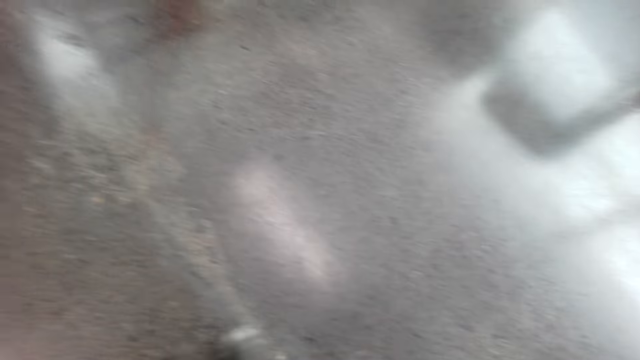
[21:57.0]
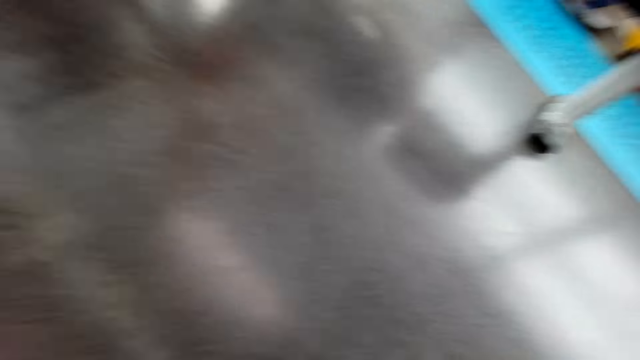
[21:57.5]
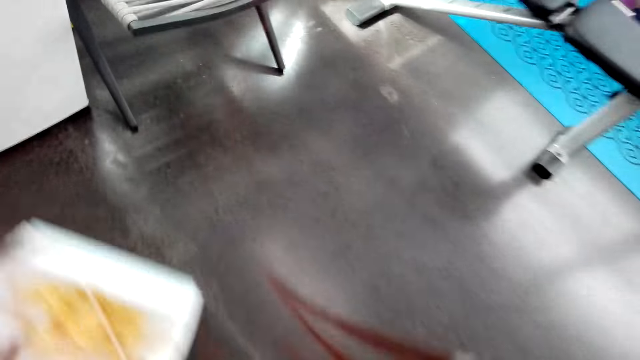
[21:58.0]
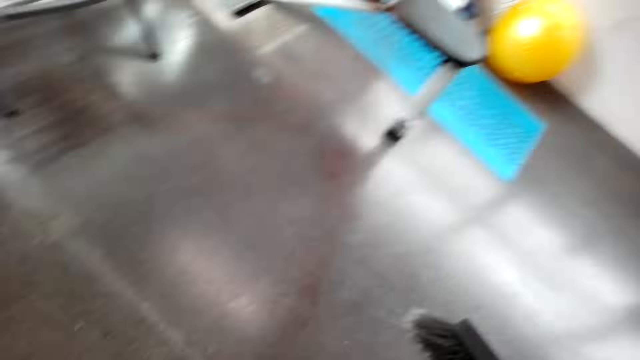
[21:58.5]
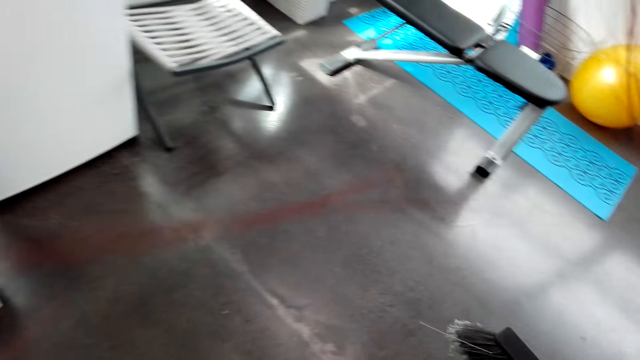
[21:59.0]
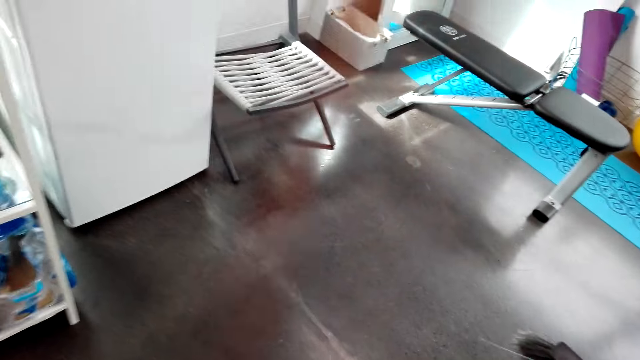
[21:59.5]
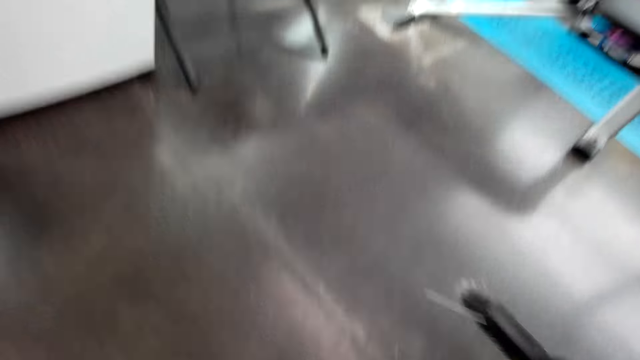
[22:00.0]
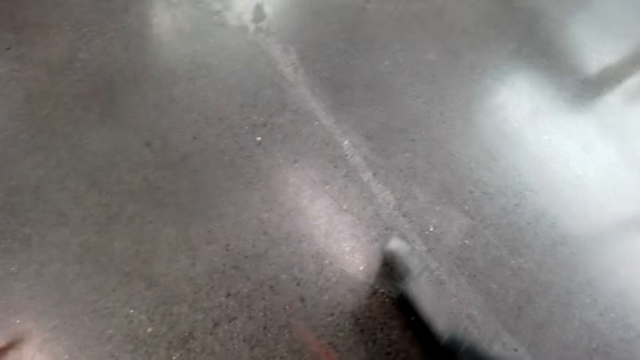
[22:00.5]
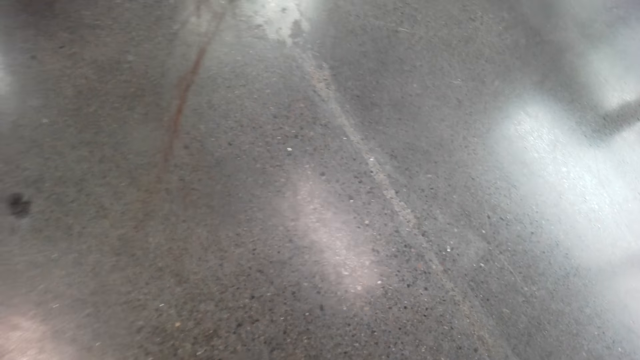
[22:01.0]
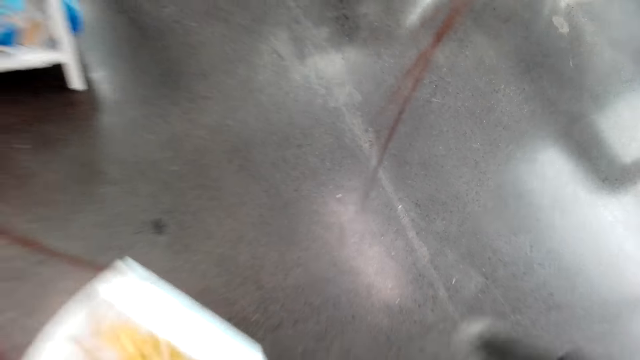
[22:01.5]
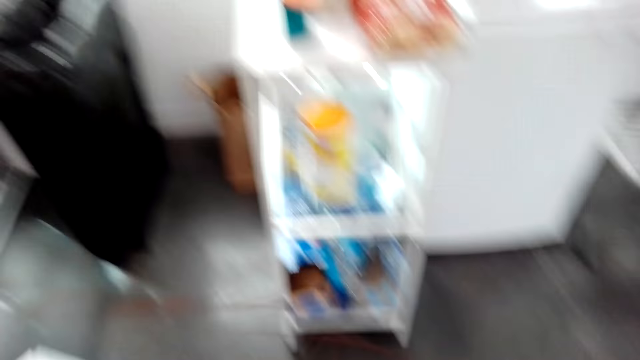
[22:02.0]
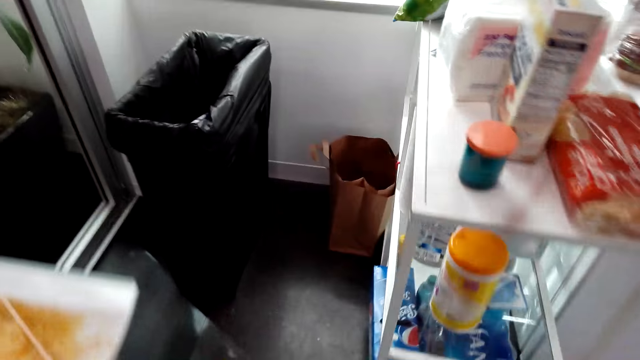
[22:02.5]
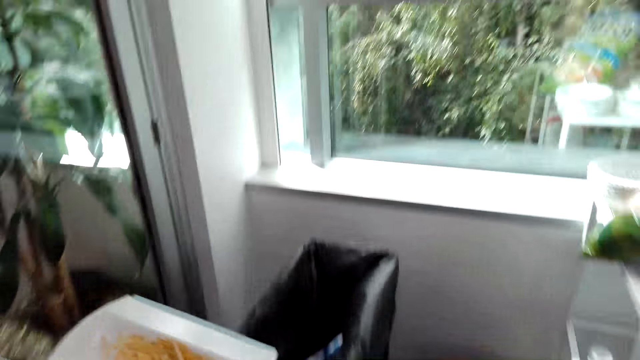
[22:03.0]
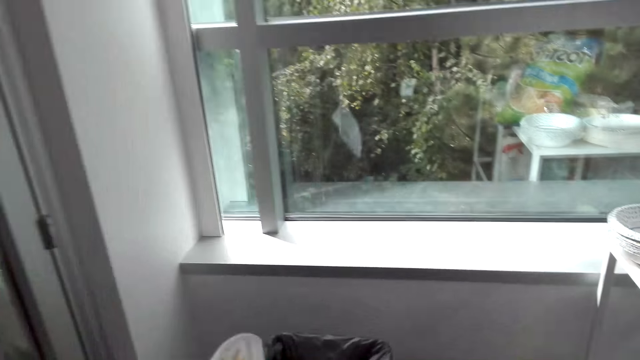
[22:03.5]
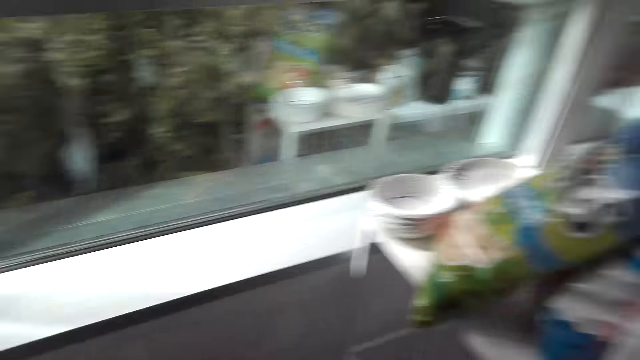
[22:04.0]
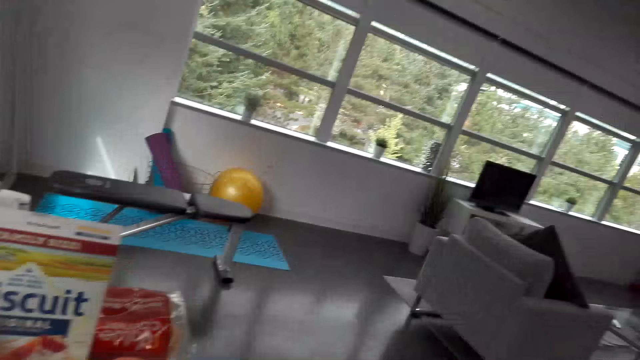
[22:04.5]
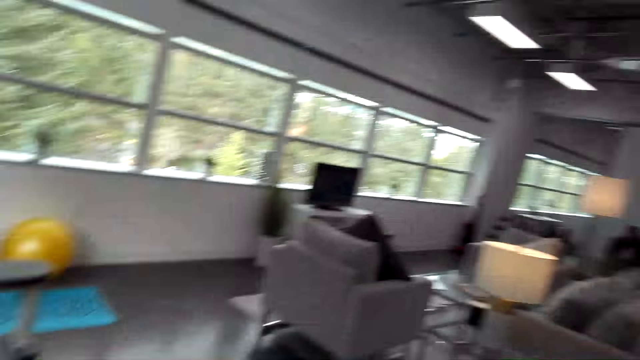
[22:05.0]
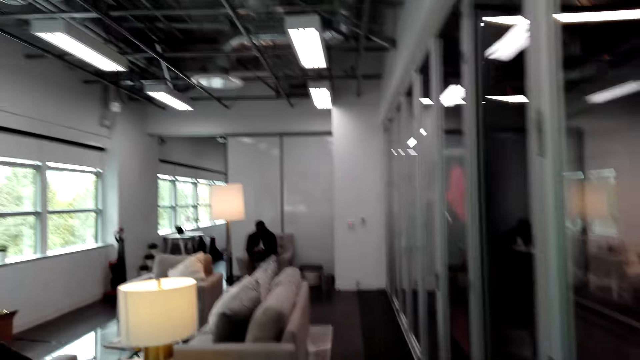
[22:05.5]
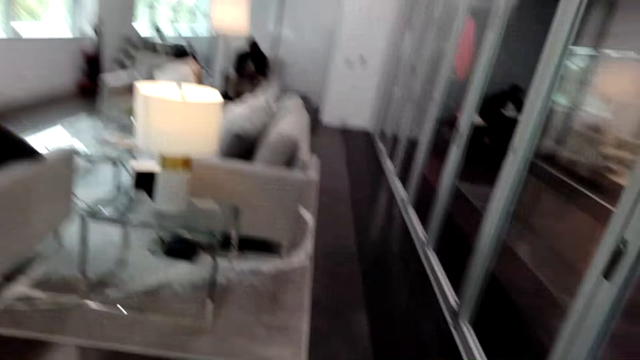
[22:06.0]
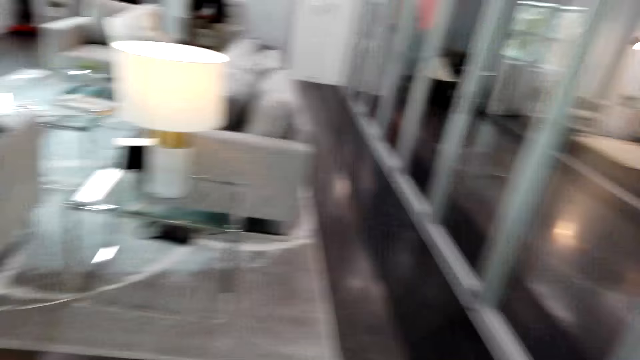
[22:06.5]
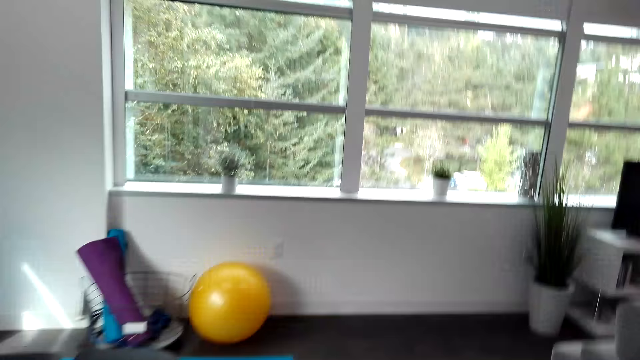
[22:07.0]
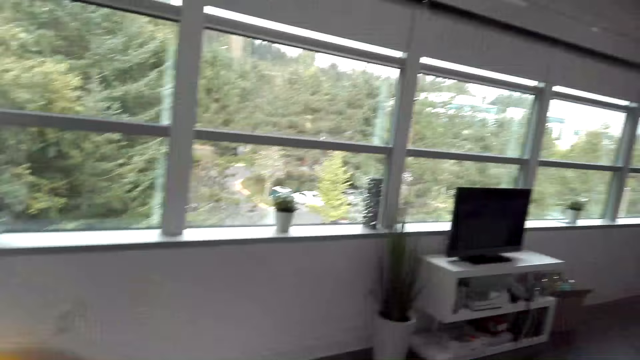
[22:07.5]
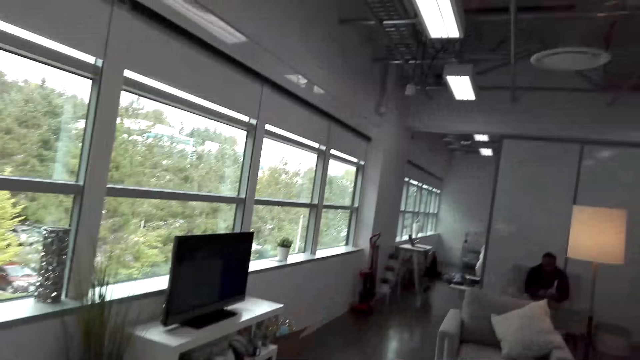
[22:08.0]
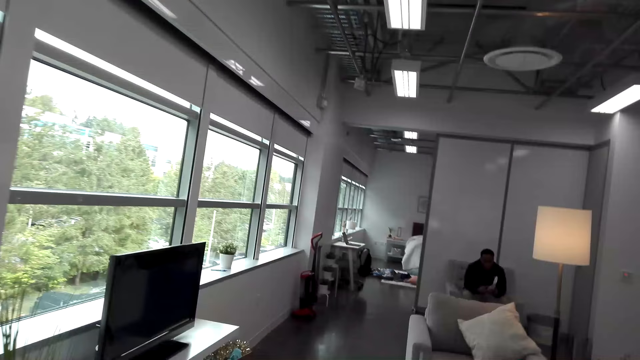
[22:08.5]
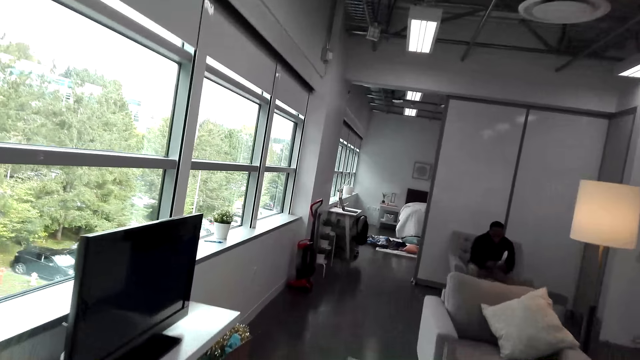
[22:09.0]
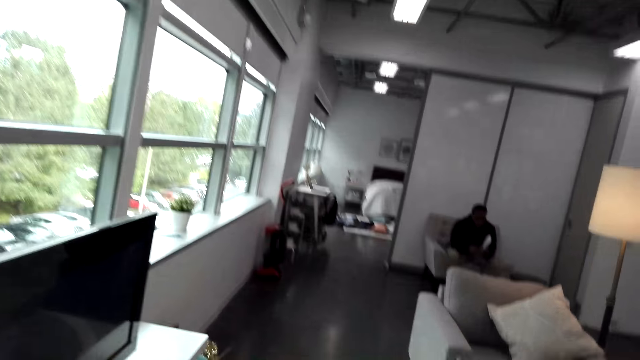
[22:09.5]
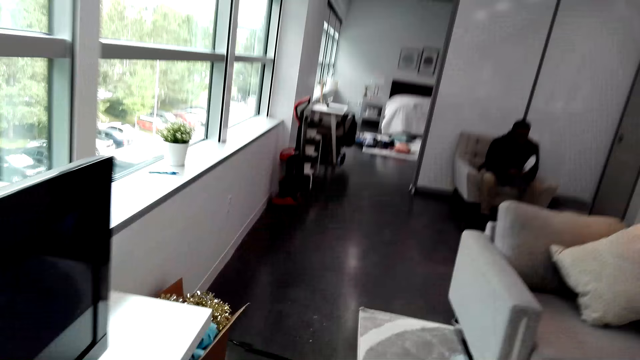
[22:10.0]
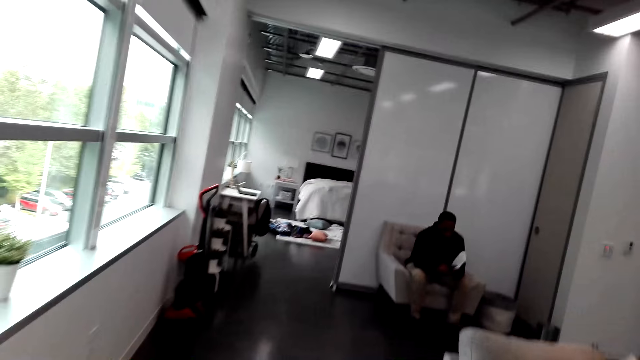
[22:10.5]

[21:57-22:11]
The camera wearer sweeps the floor. They move in the room. They throw the trash in the dustbin. They walk around the house.

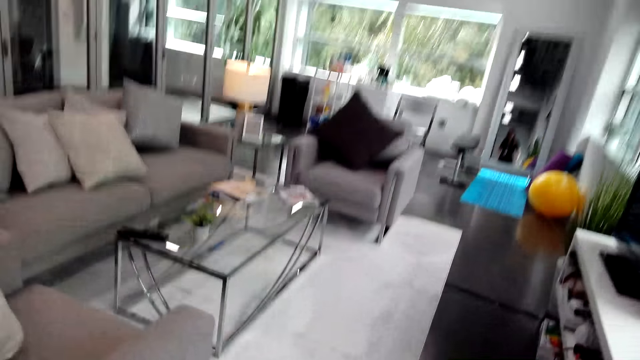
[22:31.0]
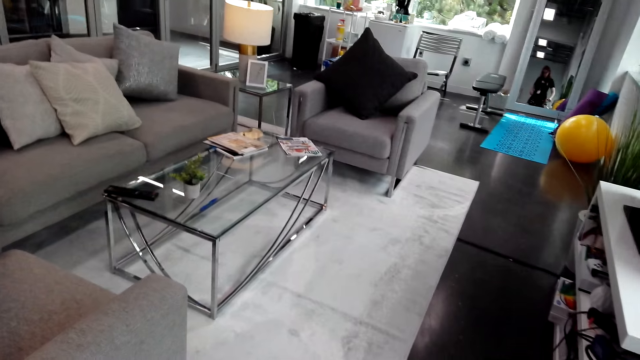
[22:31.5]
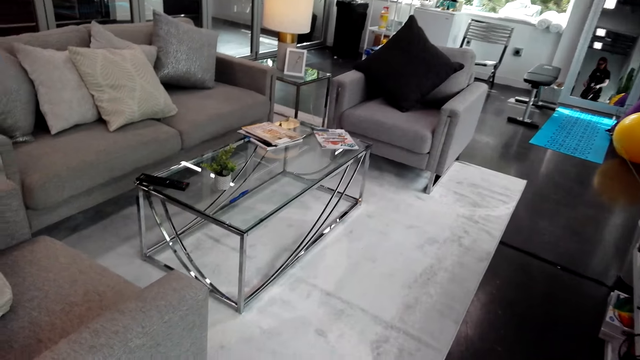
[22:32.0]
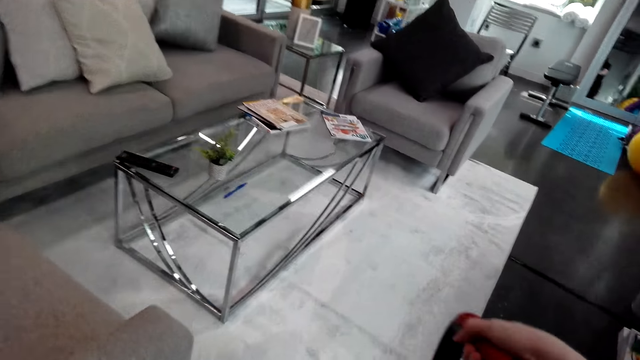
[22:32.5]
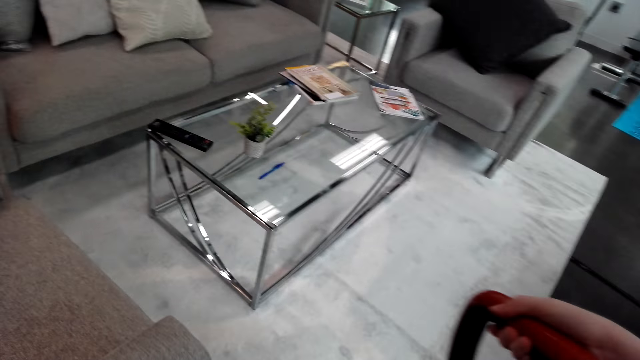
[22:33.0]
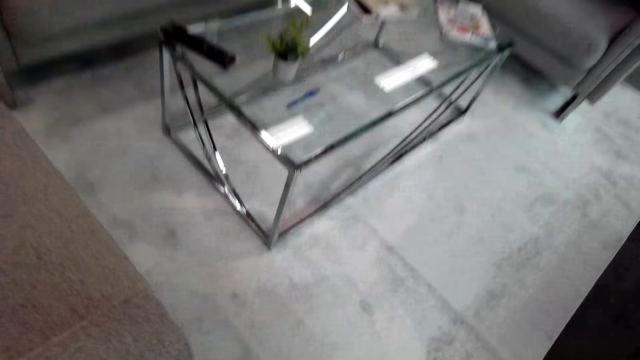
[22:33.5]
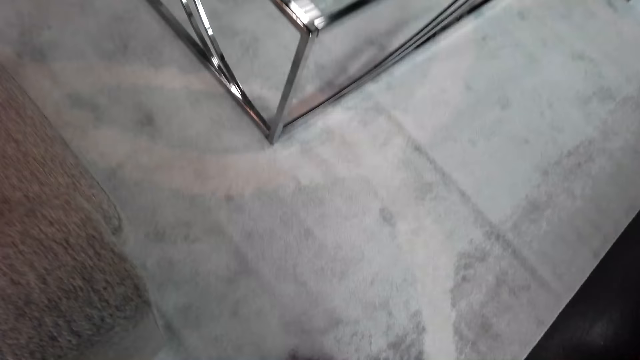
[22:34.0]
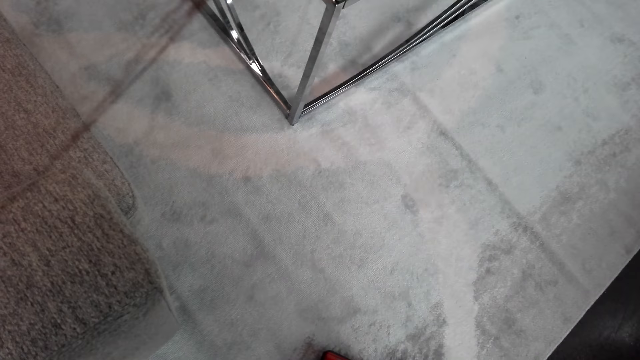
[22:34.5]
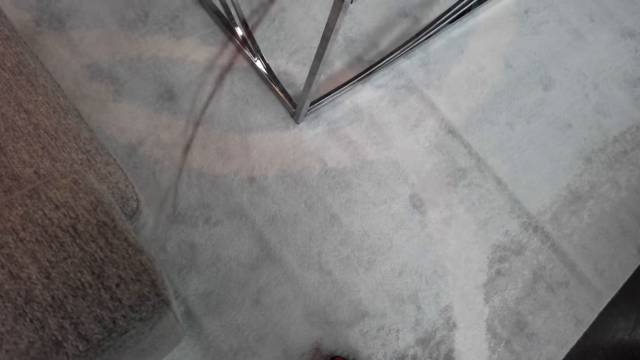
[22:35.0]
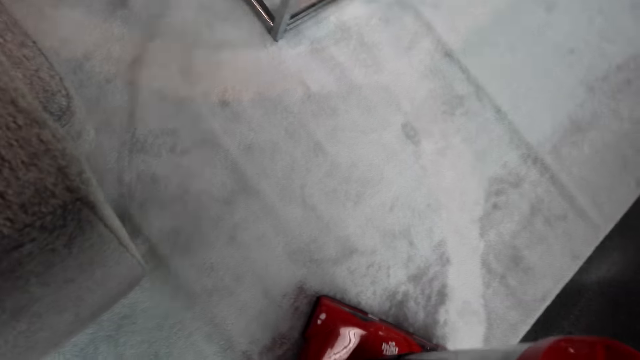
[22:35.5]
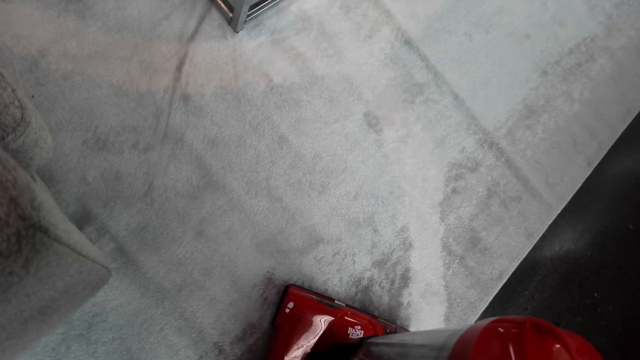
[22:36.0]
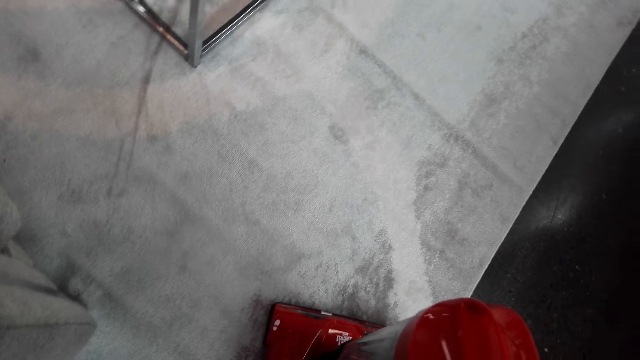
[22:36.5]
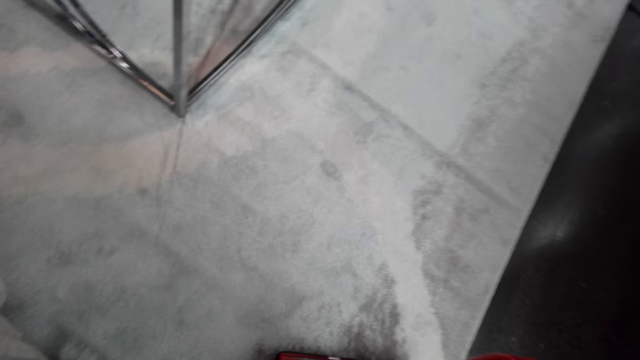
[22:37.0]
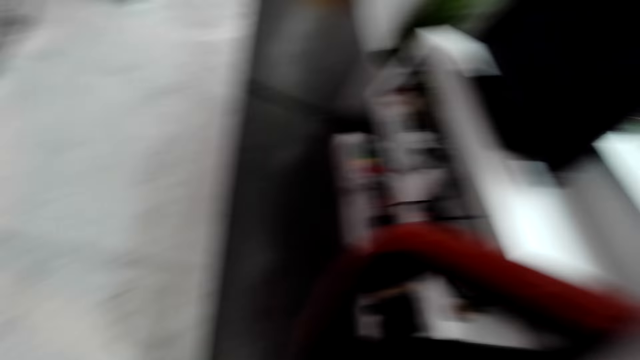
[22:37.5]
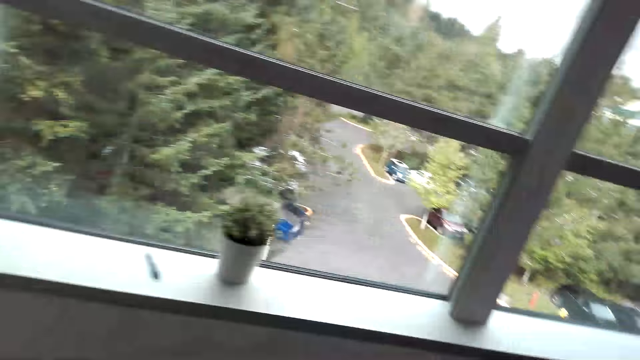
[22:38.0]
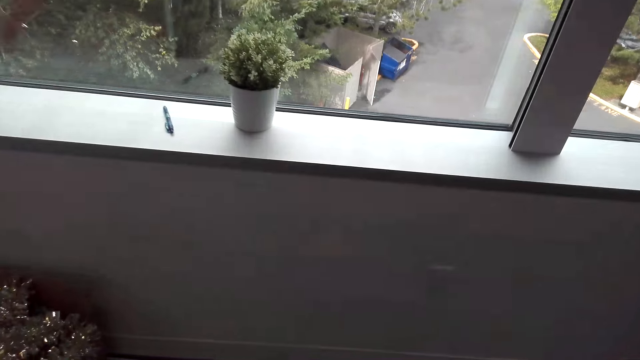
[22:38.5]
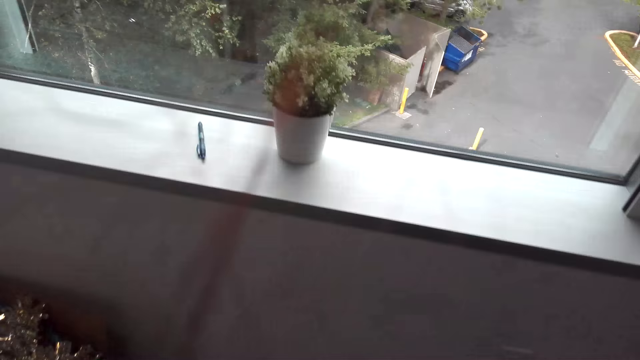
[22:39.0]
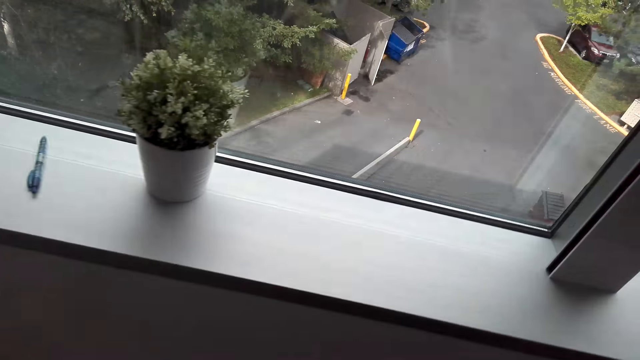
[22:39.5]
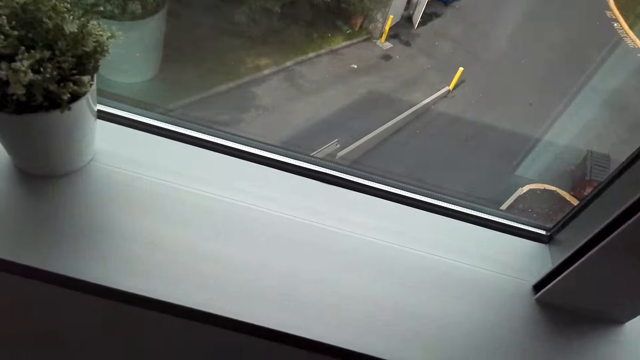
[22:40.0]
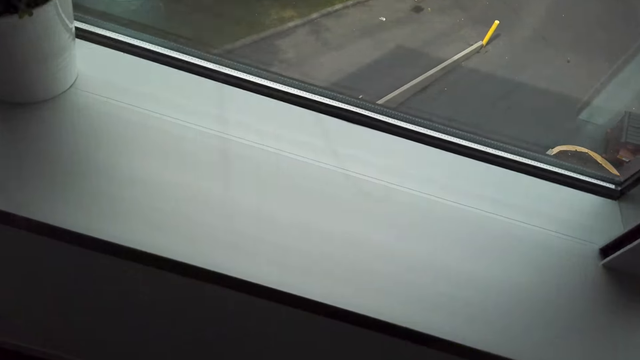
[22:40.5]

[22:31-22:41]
The camera wearer holds a vacuum cleaner. They move in the room.
